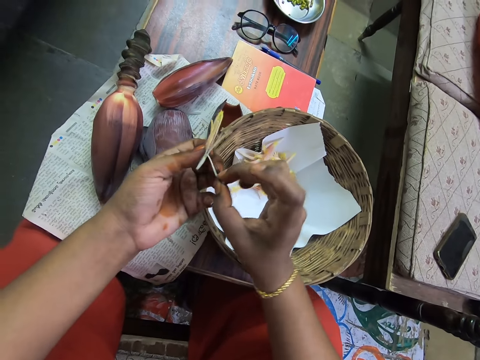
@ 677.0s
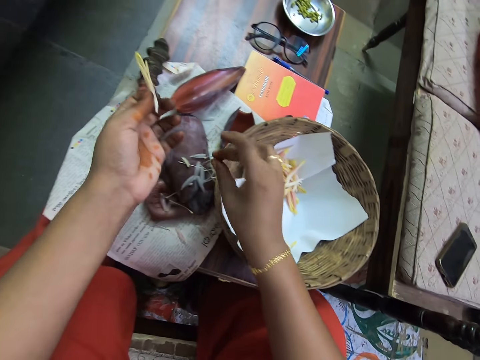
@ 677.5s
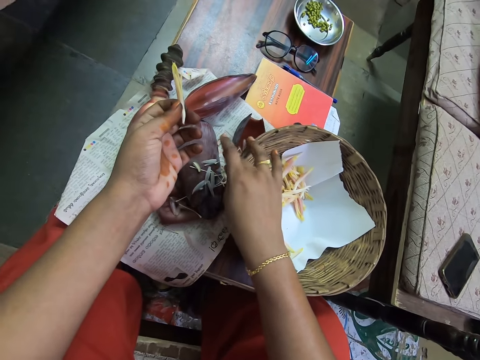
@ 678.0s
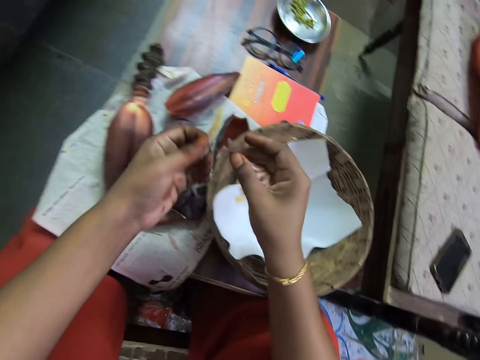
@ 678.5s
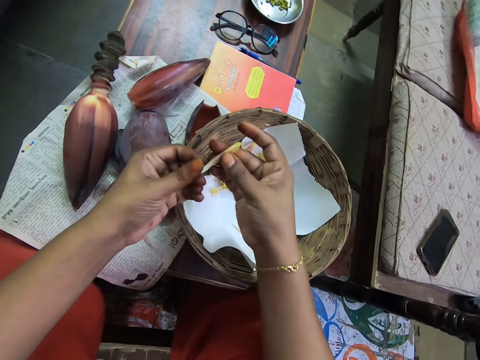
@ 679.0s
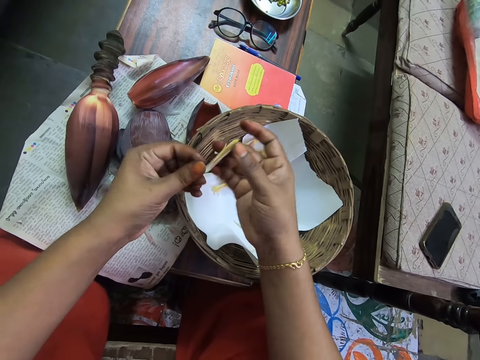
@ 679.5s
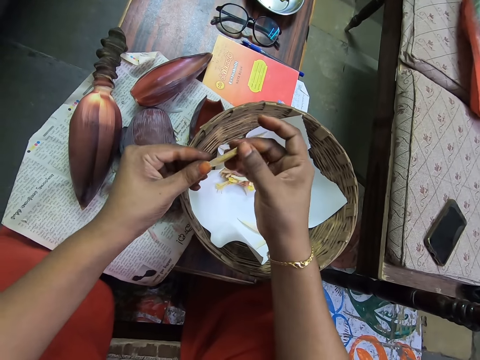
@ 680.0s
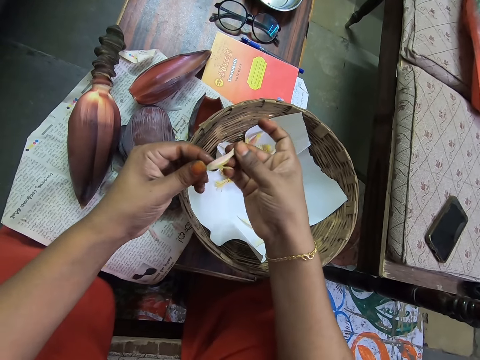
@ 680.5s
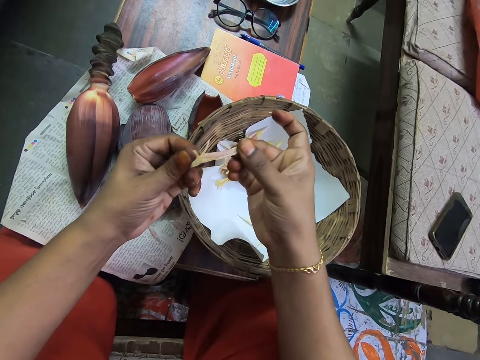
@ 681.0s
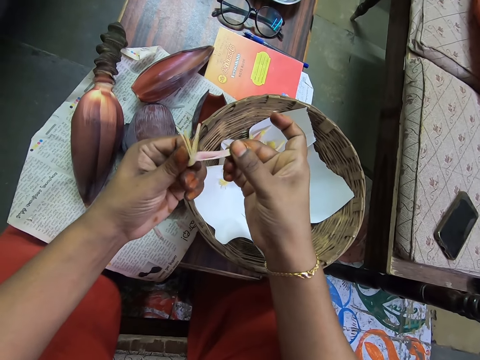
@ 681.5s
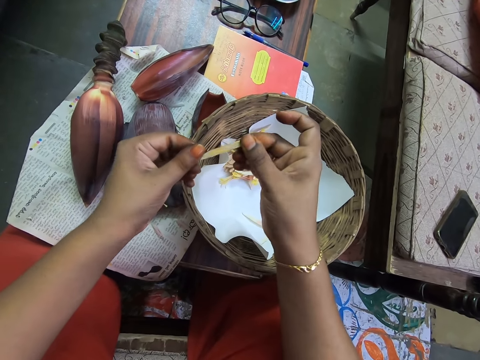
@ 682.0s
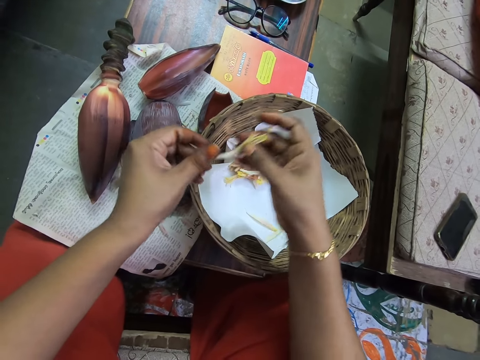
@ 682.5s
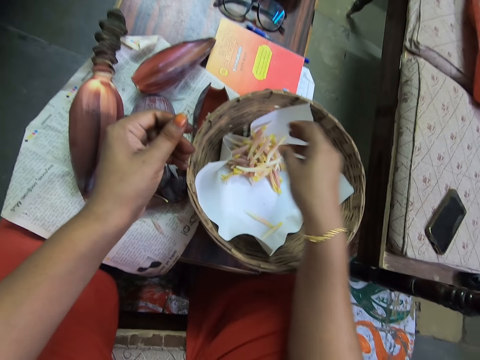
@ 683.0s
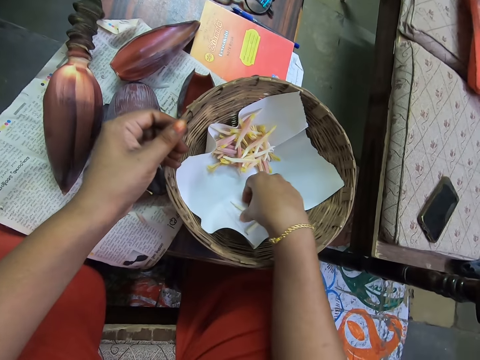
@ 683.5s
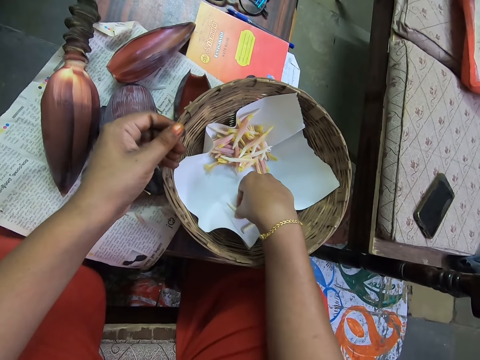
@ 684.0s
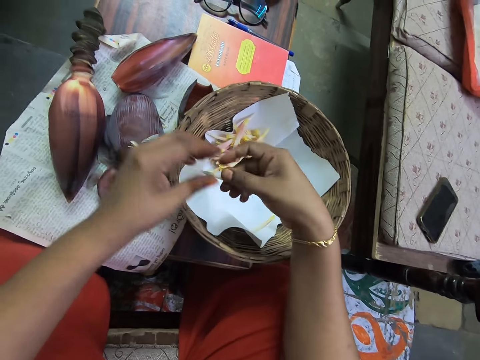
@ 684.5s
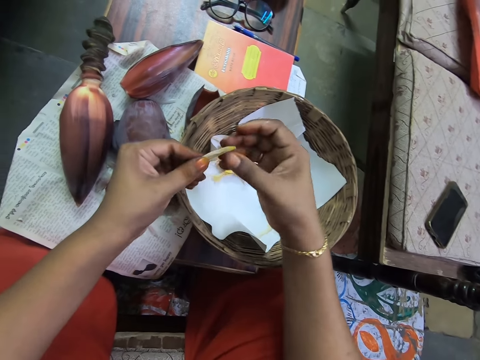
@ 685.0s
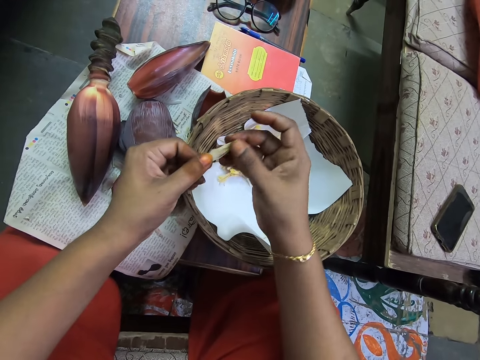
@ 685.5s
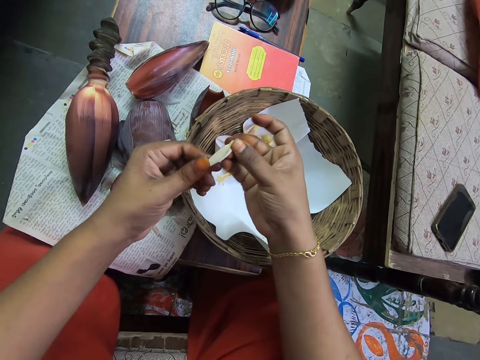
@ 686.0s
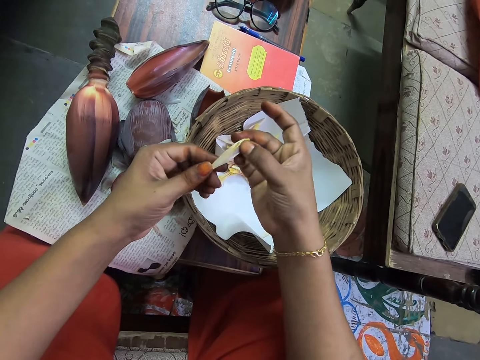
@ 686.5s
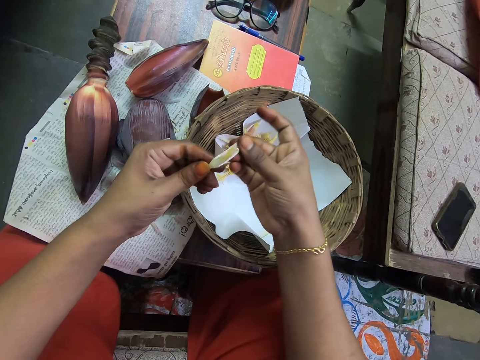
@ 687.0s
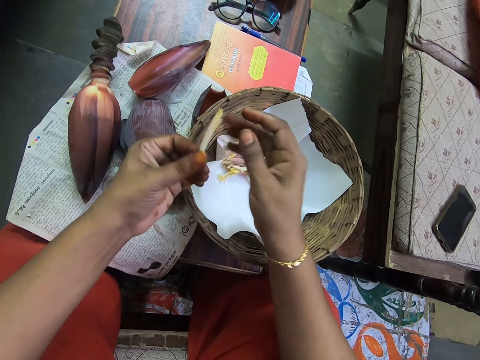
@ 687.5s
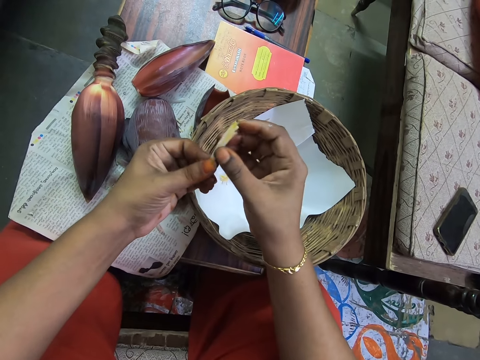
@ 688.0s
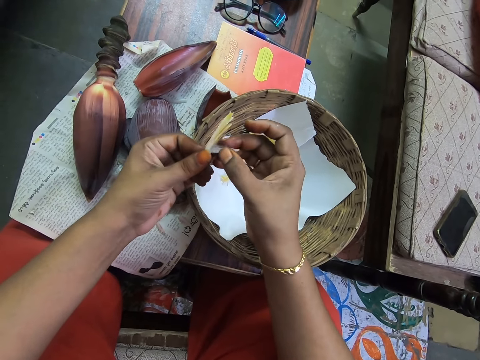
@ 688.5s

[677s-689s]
The camera wearer spills the flower with the hand. They remove the banana flower tepals. They place the banana flower petals on the table. They hold the flower on the hand. They place the banana flower bud in the bamboo basket. They pick up the banana flower bud from the bamboo basket. They spill the flower with the hand. They remove the banana flower tepals.

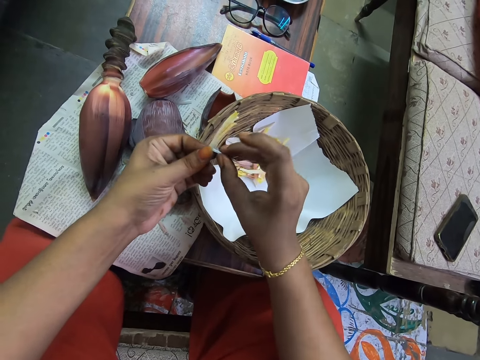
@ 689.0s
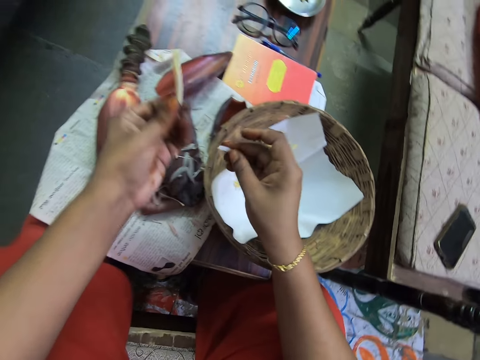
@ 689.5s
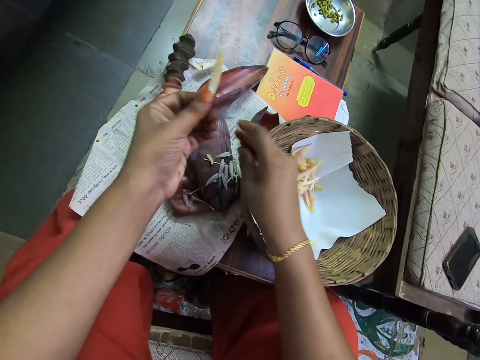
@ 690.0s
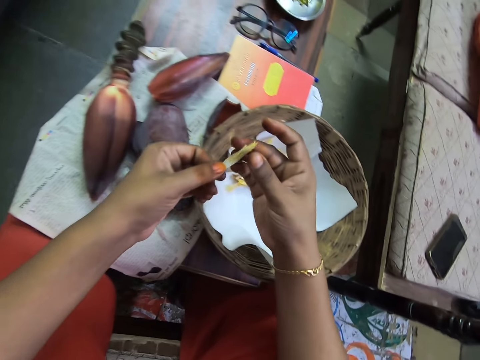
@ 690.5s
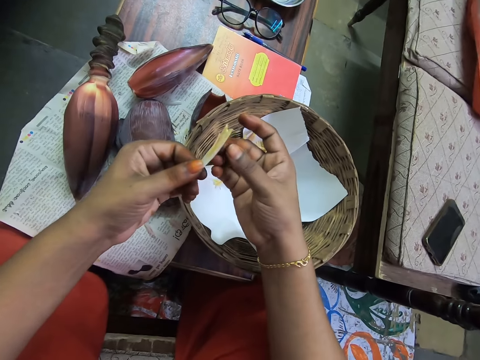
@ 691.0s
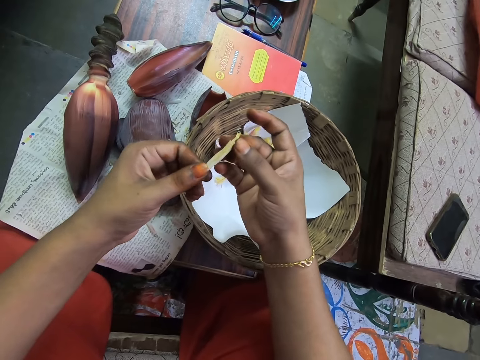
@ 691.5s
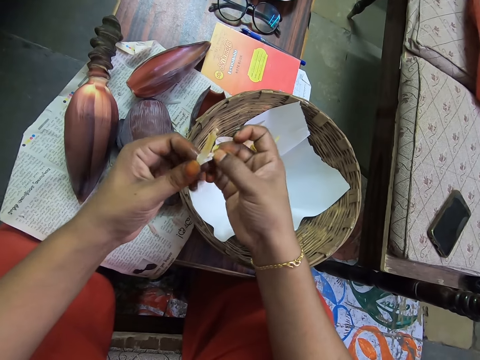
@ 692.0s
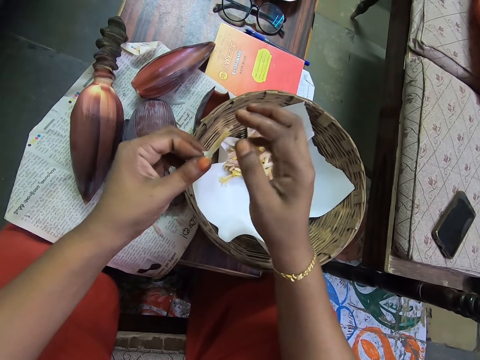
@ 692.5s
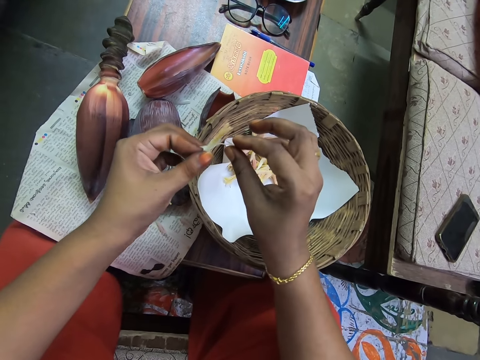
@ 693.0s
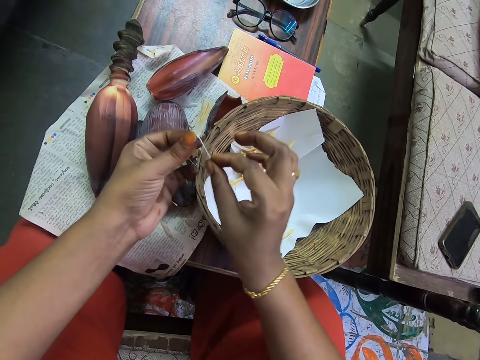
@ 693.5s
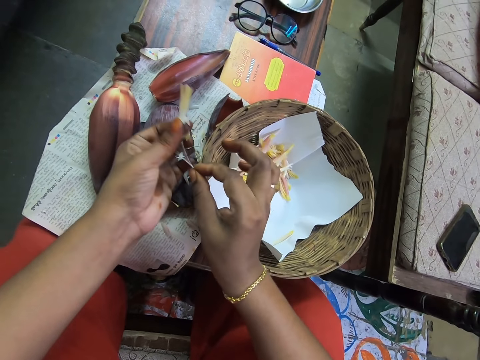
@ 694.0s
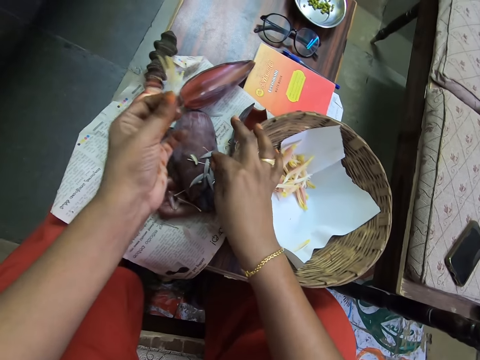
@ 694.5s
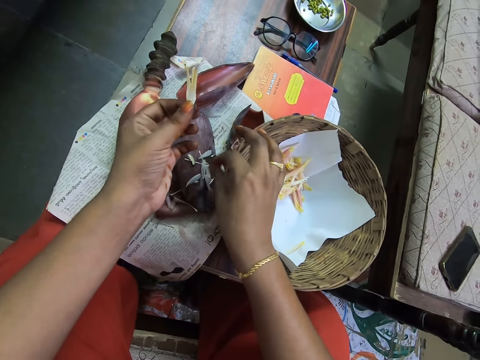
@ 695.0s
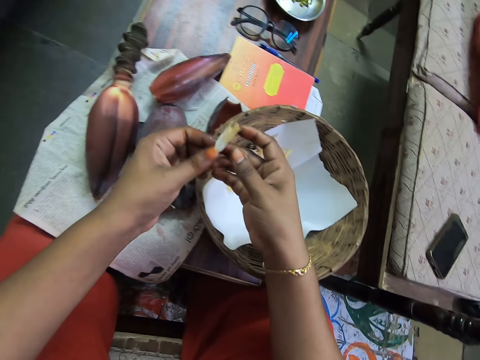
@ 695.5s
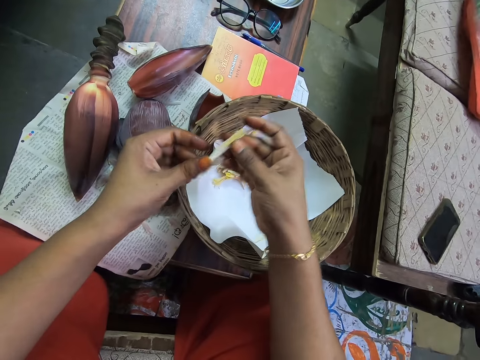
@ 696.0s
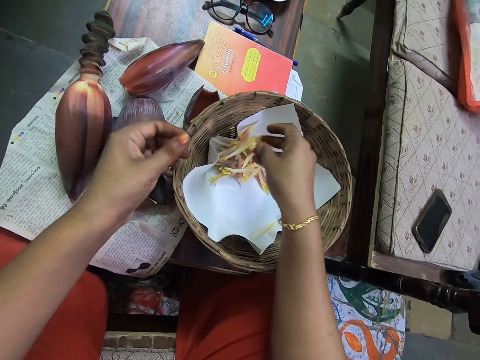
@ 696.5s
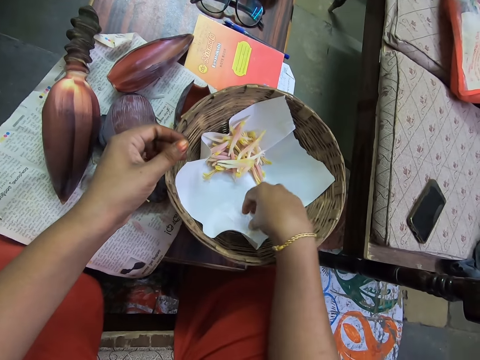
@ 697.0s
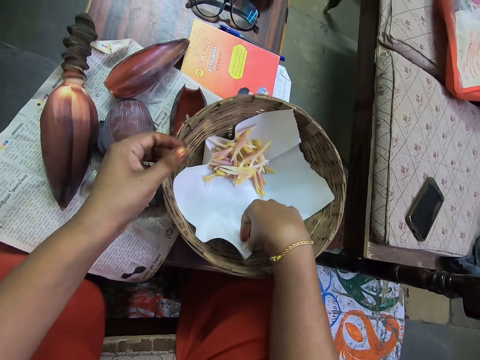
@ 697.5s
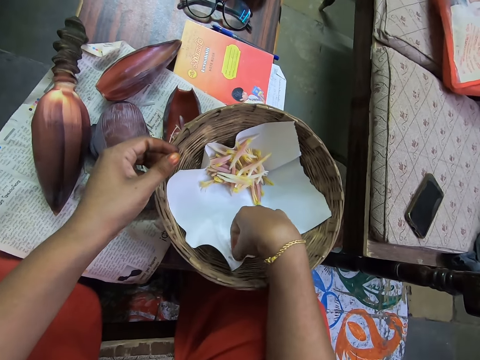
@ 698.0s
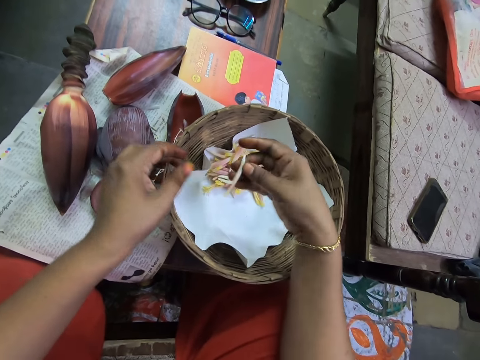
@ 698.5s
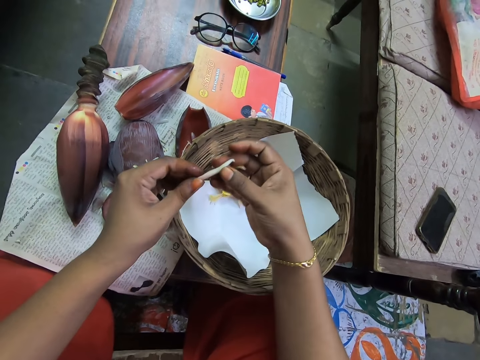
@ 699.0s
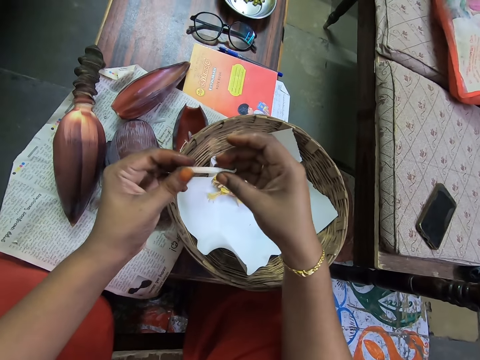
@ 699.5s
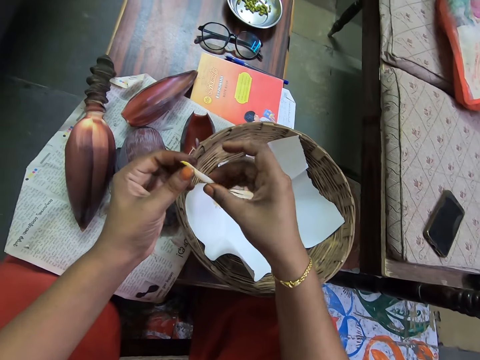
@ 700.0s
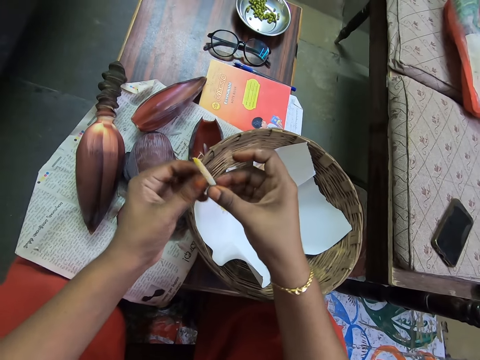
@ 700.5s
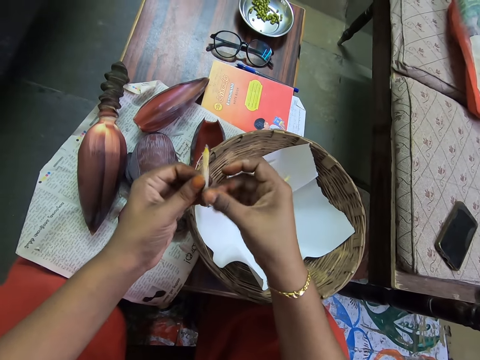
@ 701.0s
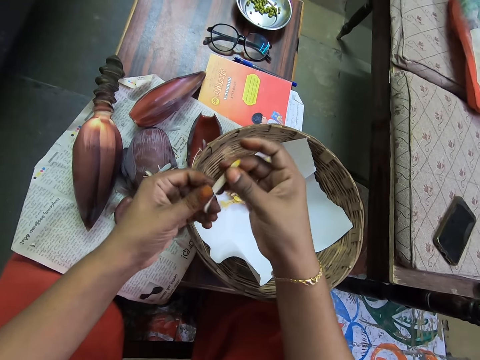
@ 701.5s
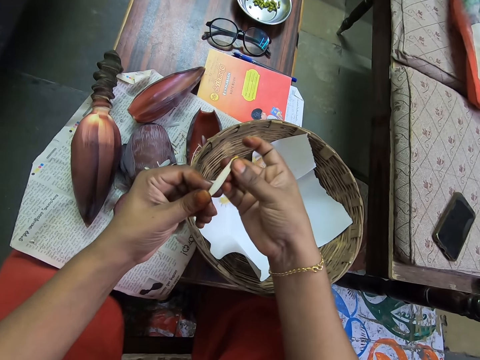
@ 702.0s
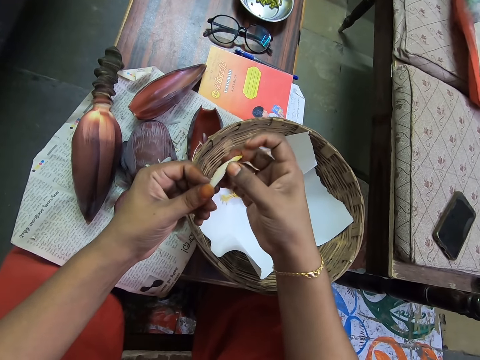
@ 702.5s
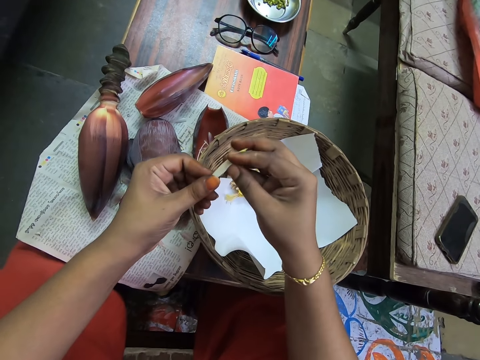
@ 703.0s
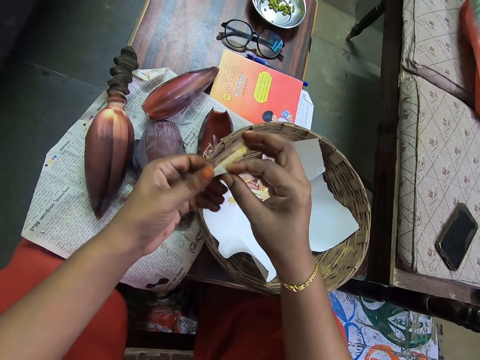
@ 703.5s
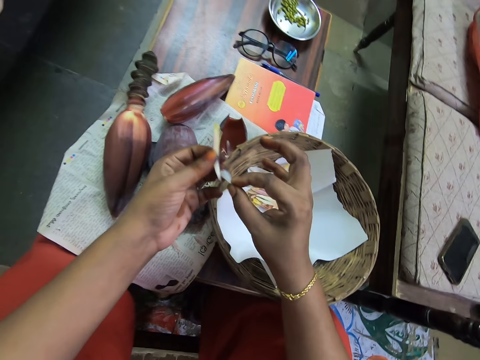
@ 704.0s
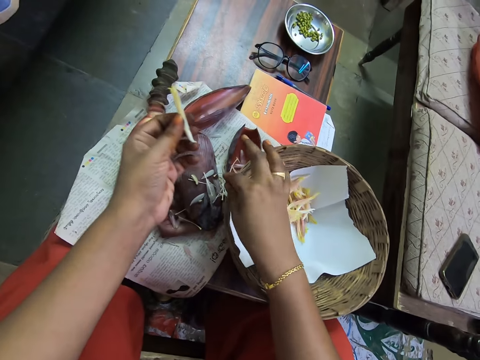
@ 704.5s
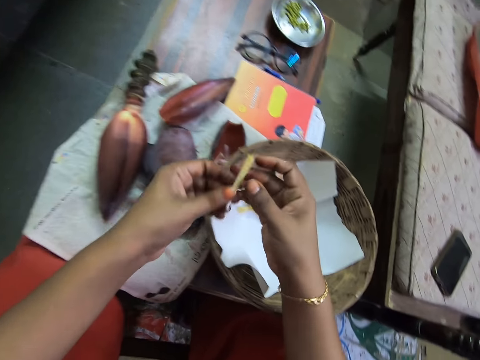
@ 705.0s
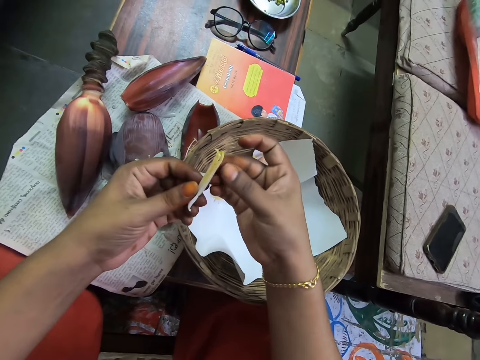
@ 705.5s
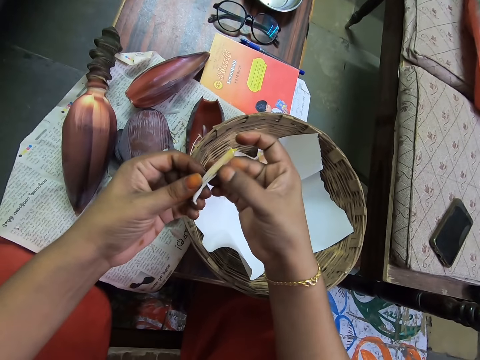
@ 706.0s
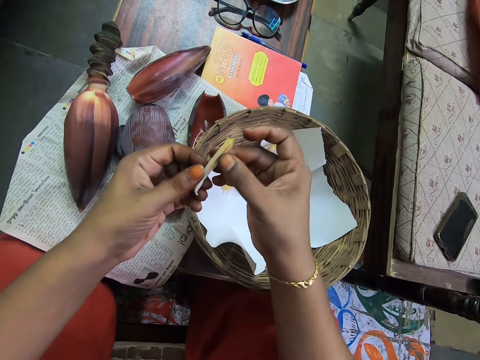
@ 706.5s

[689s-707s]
The camera wearer places the banana flower petals on the table. They spill the flower with the hand. They remove the banana flower tepals. They put the outer cover of the flower down. They remove the banana flower tepals. They place the banana flower bud in the bamboo basket. They pick up the banana flower bud from the bamboo basket. They spill the flower with the hand. They remove the banana flower tepals. They place the banana flower petals on the table.
